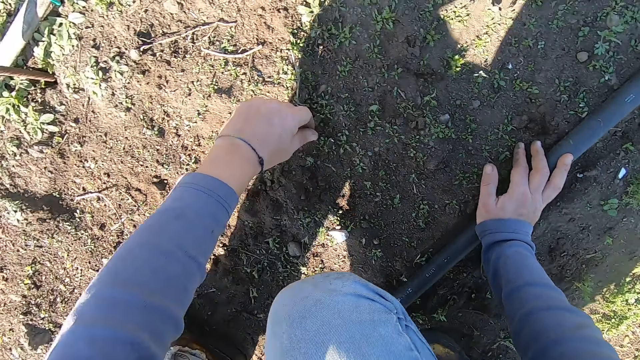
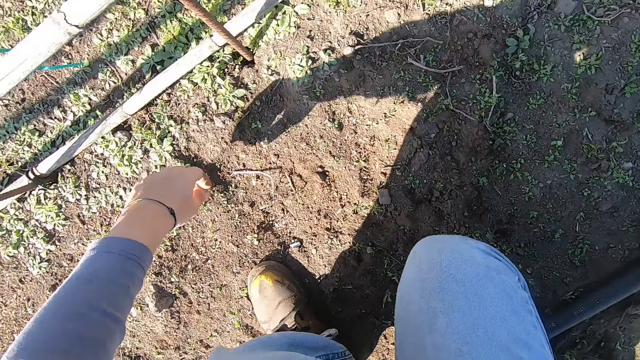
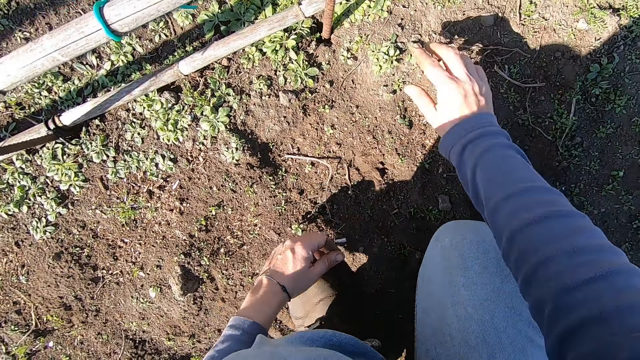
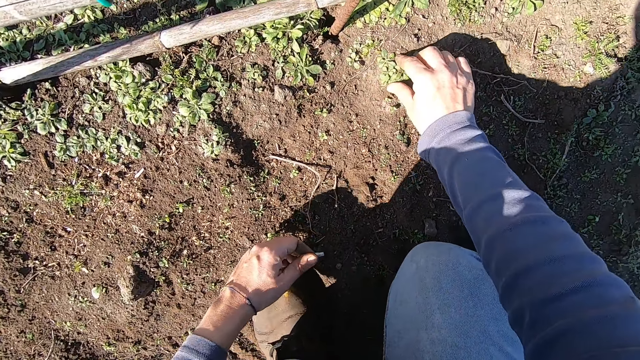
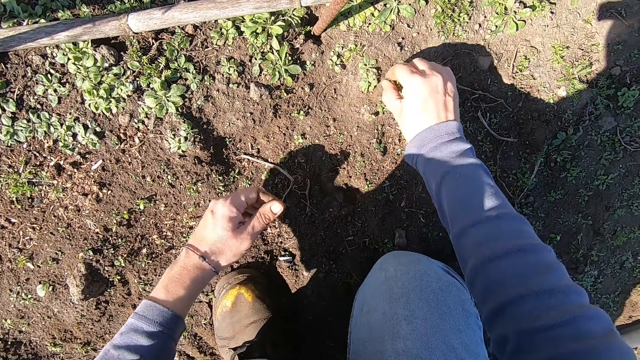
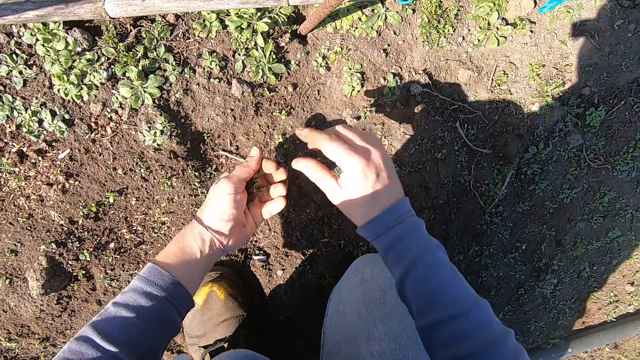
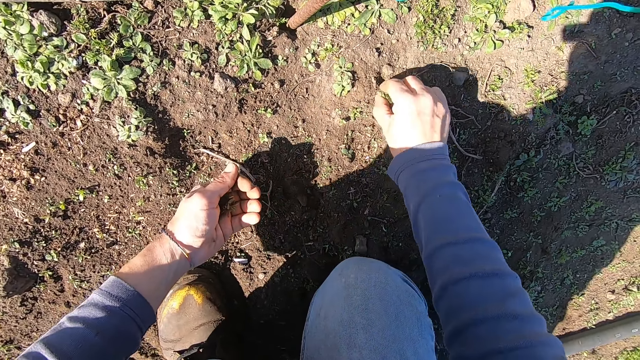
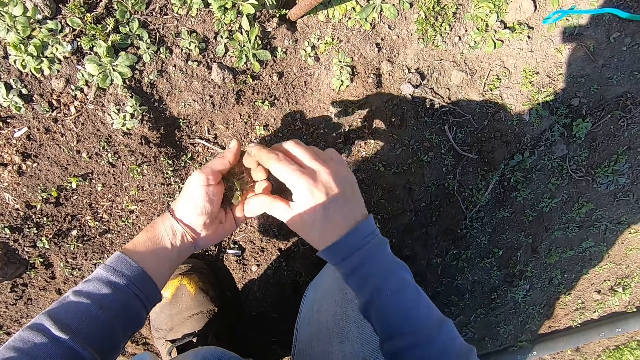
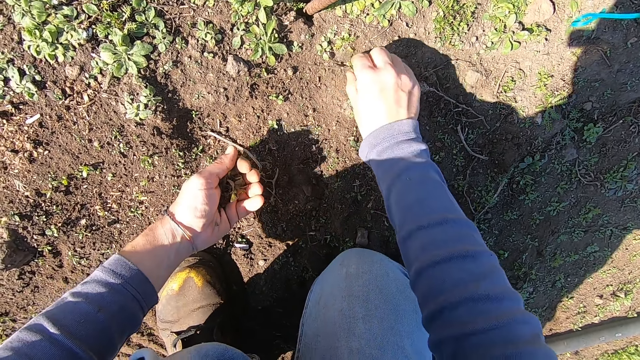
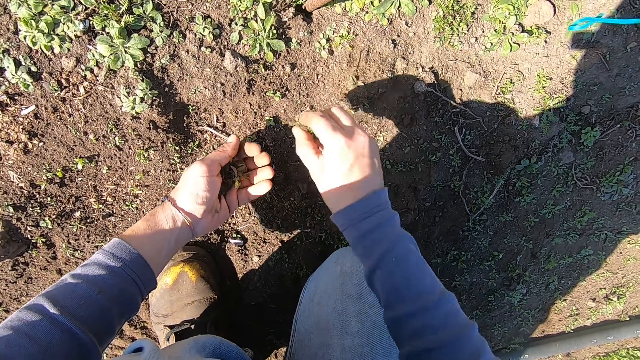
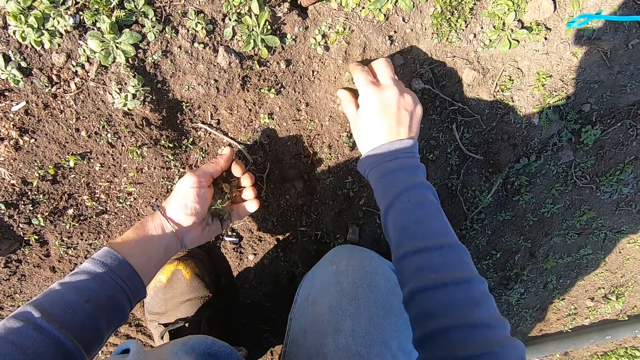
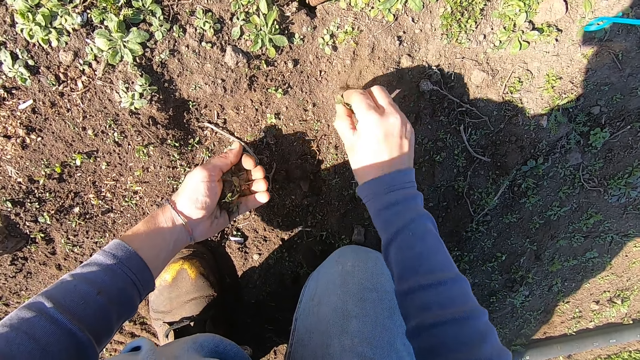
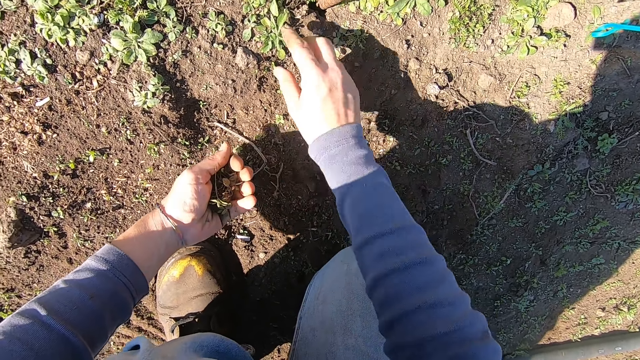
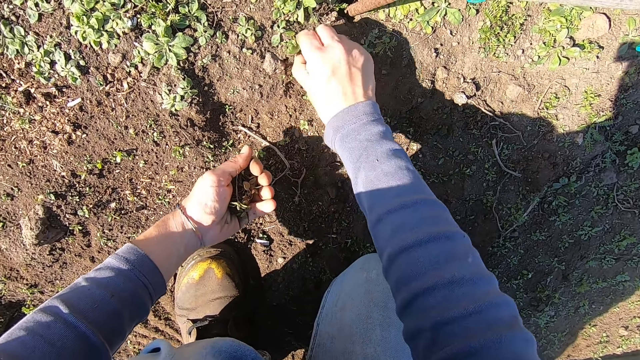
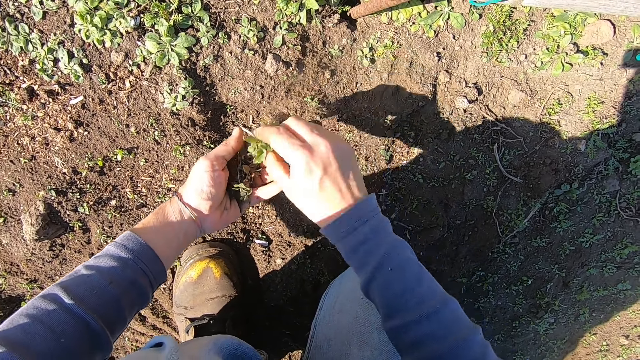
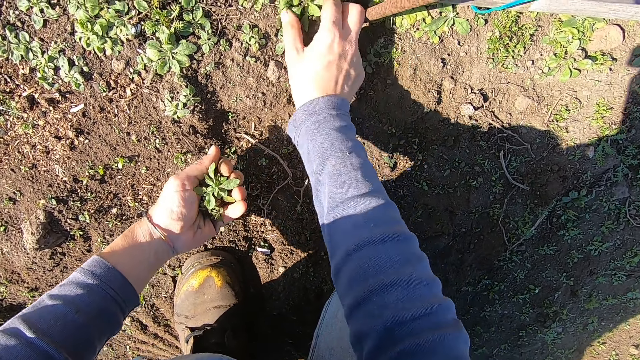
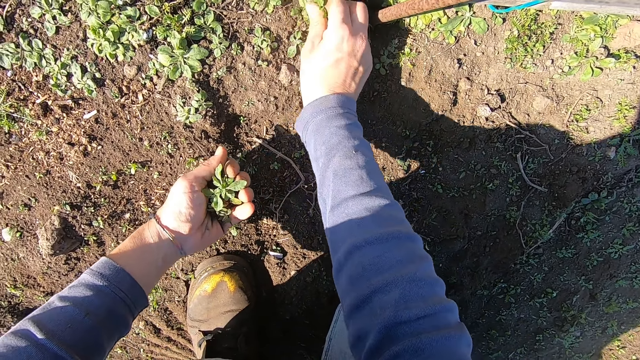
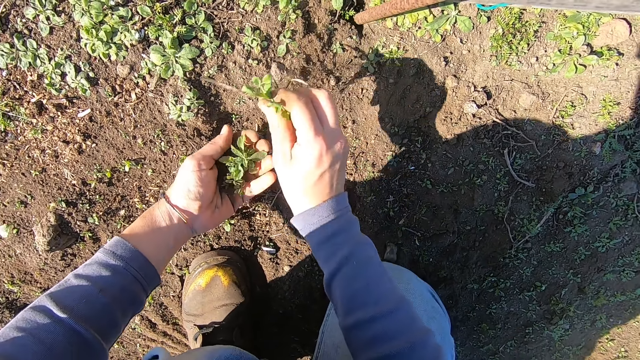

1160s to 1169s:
The camera wearer throws away a plant. He uproots the weed on the ground with his right hand. He passes the weed to his left hand. He uproots the weed on the ground with his right hand. He passes the weed to his left hand. He uproots the weed on the ground with his right hand. He passes the weed to his left hand. He uproots the weed on the ground with his right hand. He passes the weed to his left hand. He uproots the weed on the ground with his right hand. He passes the weed to his left hand. He uproots the weed on the ground with his right hand. He passes the weed to his left hand.

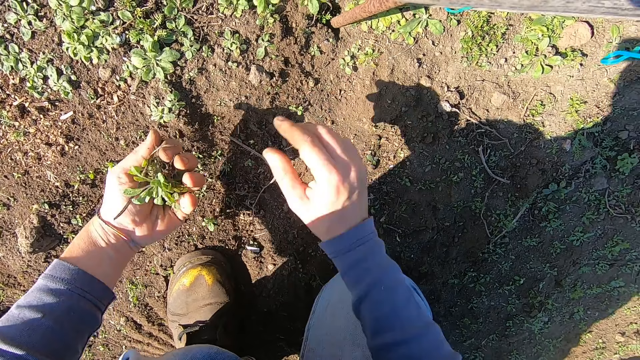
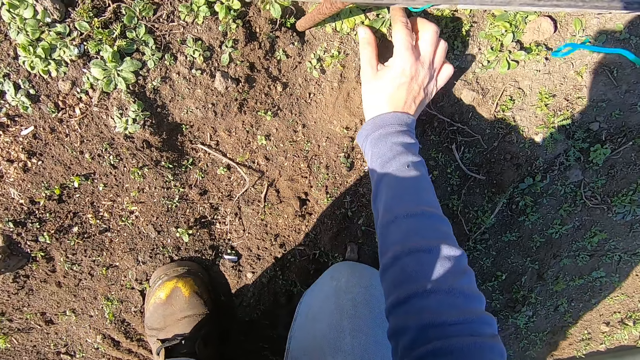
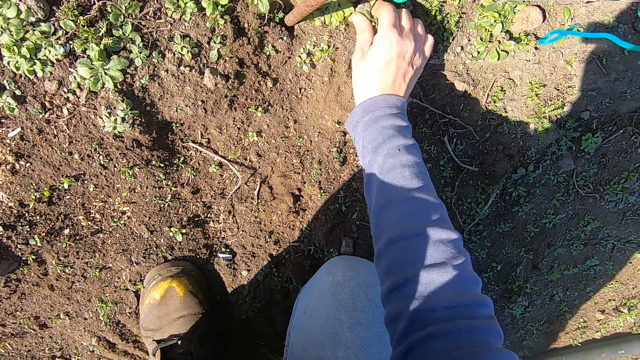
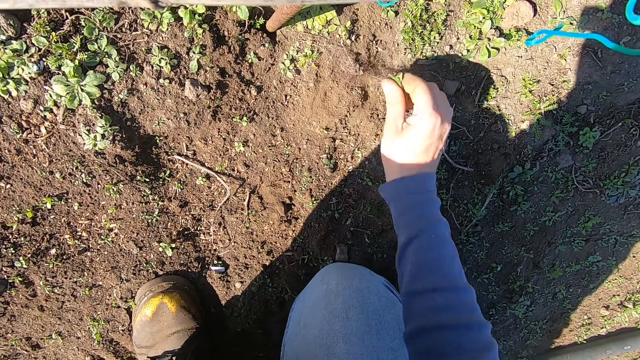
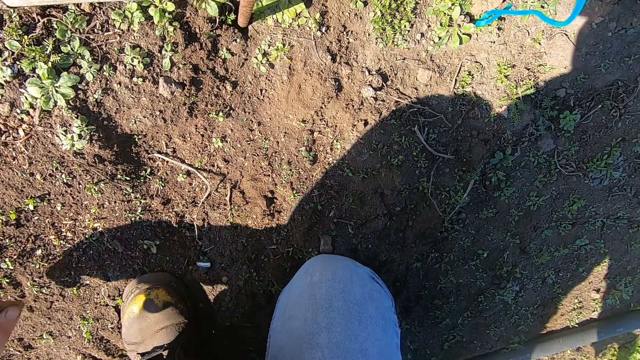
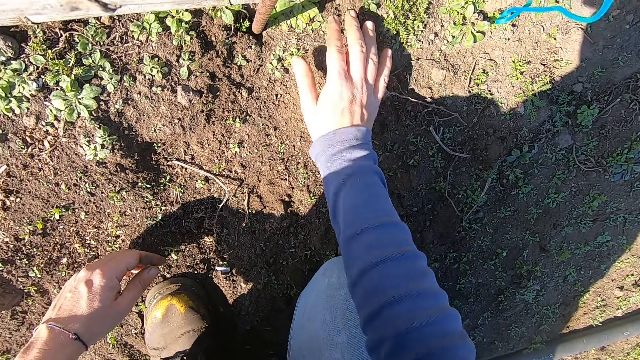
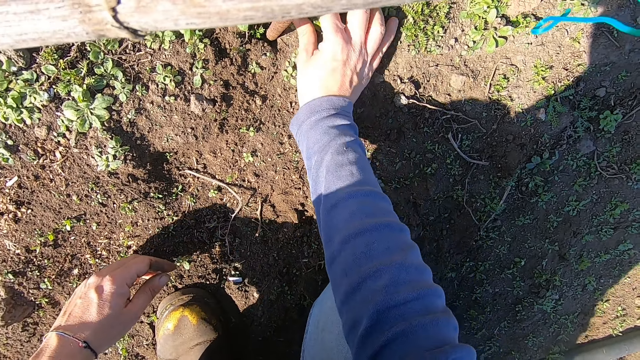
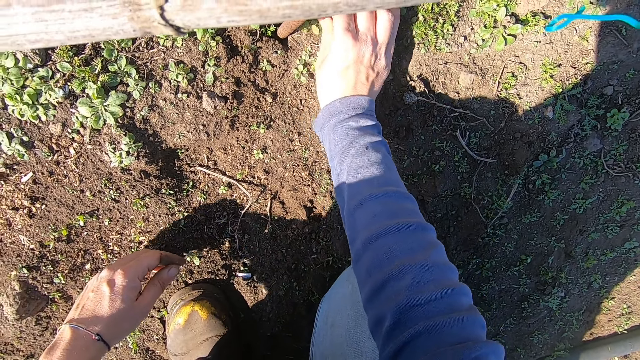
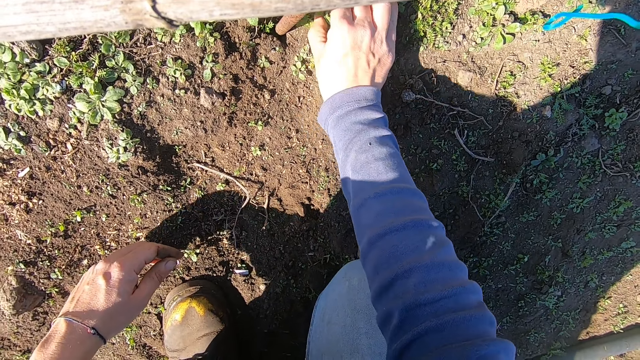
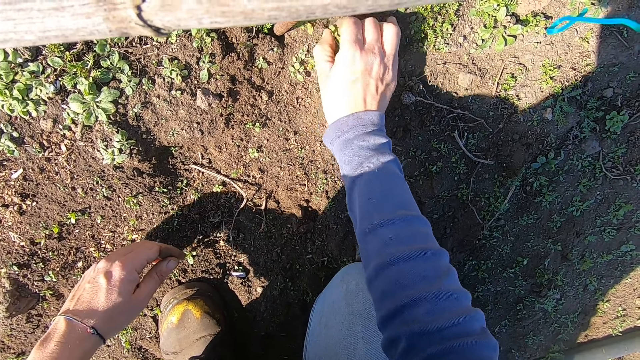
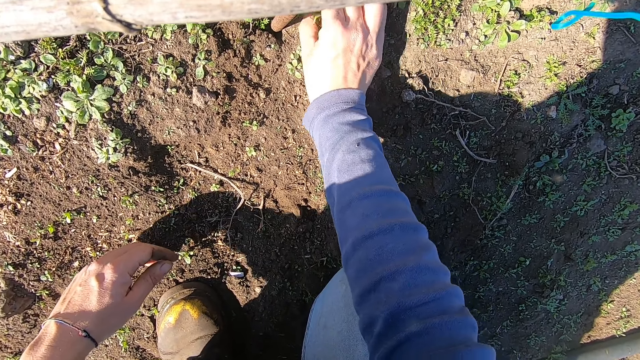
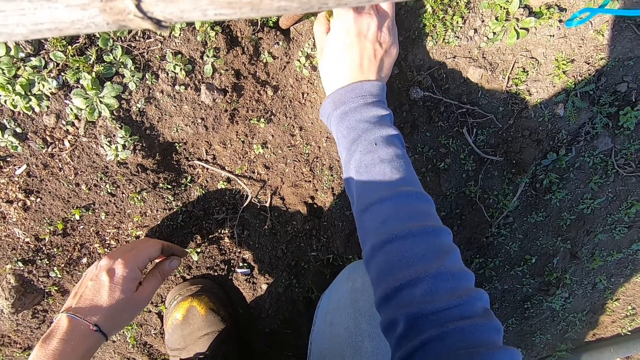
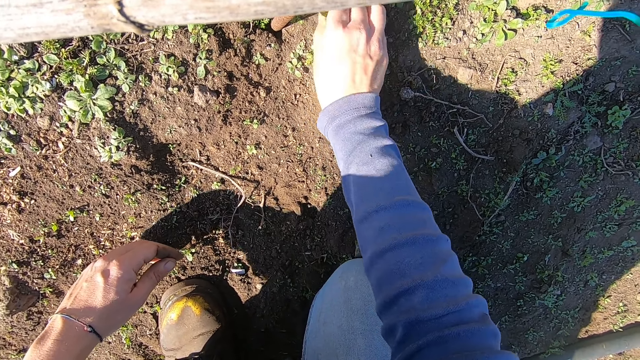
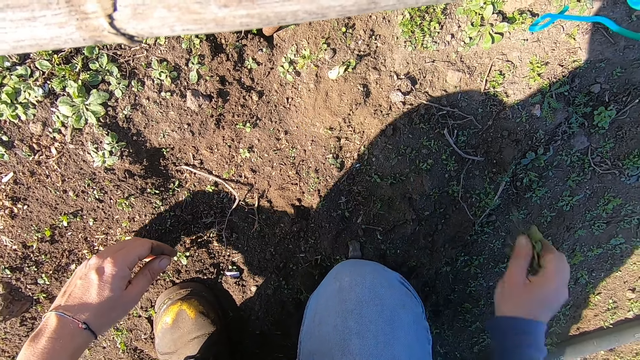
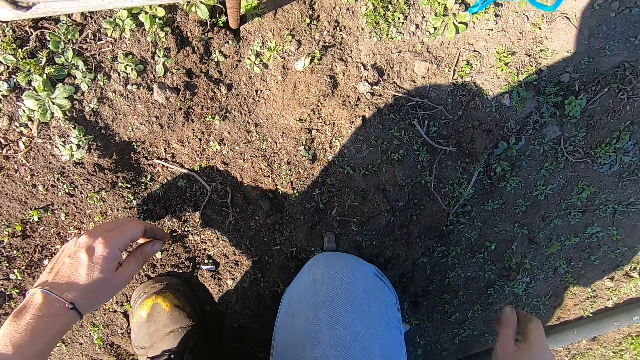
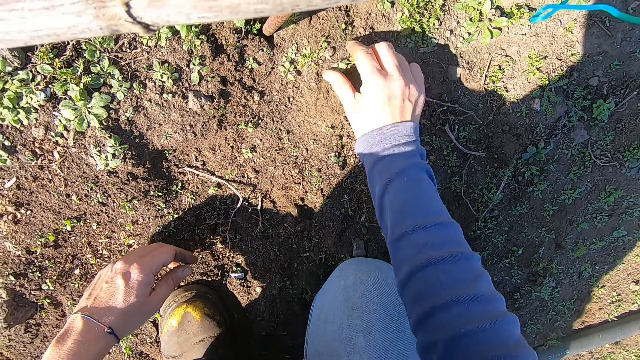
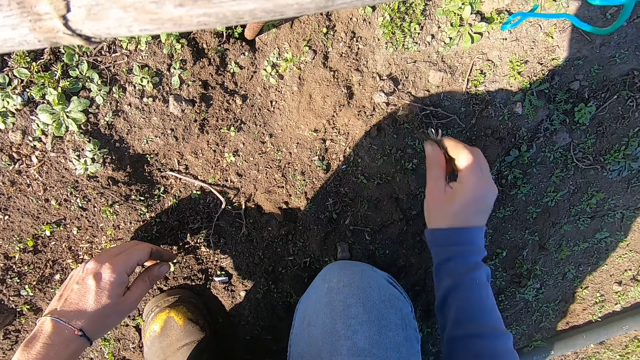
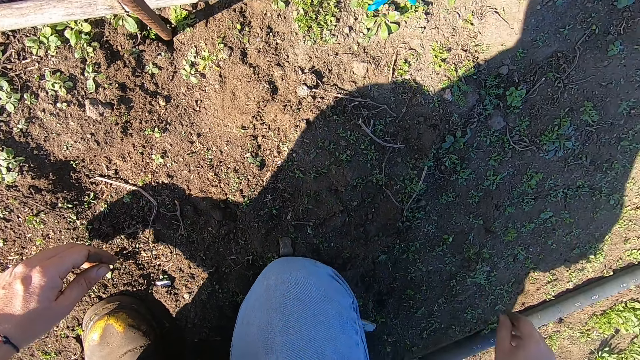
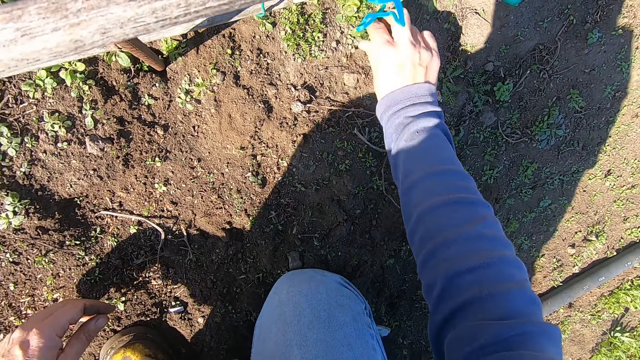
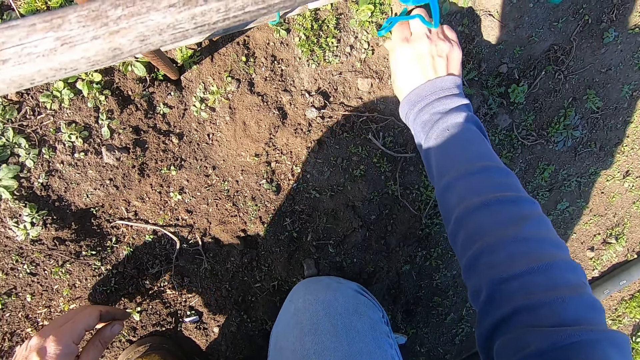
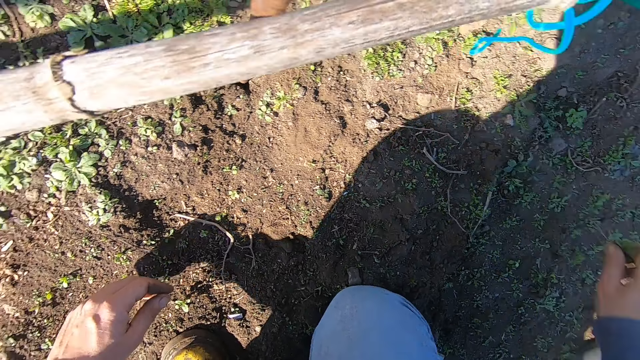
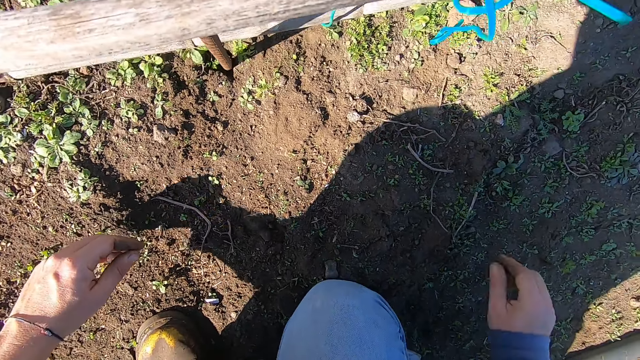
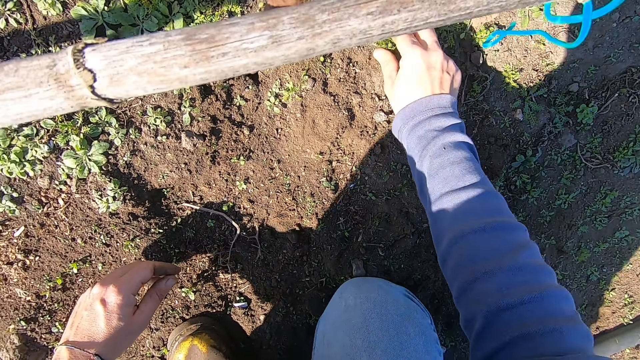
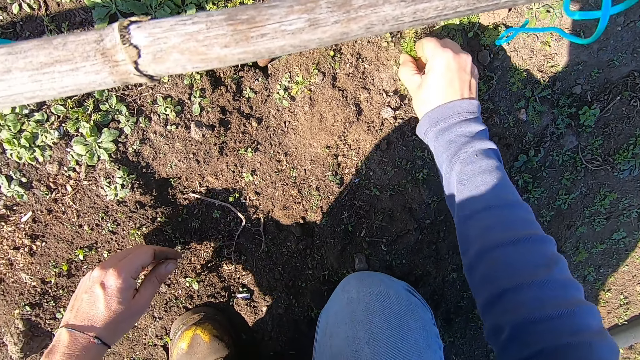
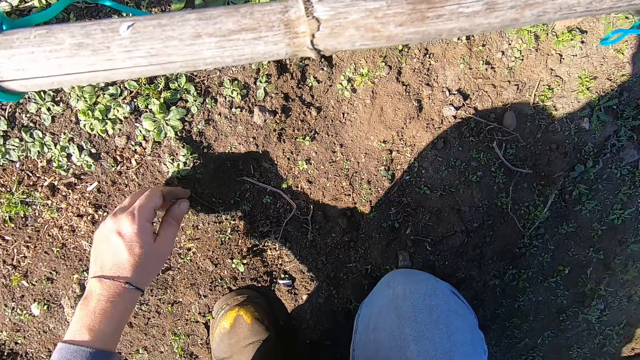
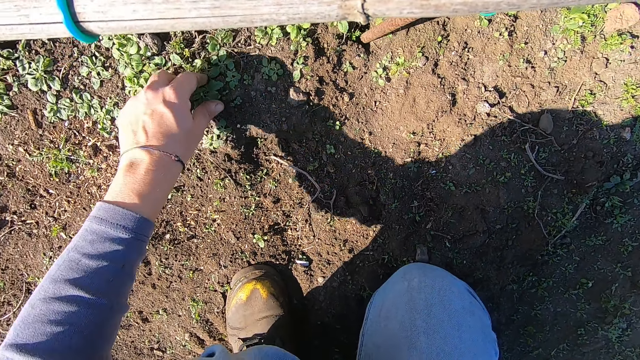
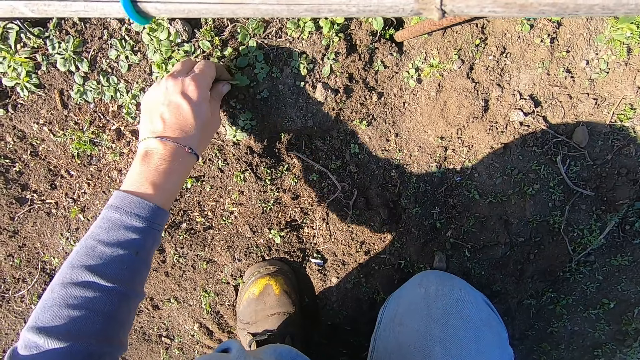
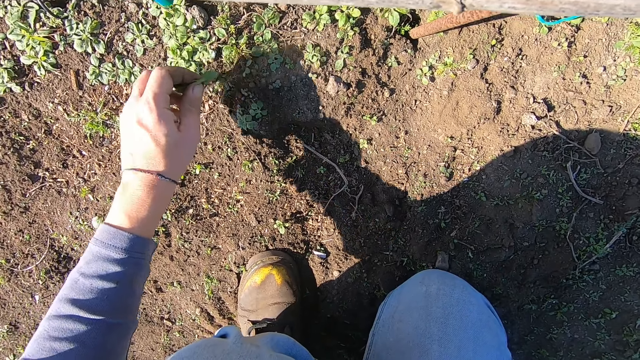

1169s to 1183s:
The camera wearer throws away the weeds in his left hand. He uproots the weed on the ground with his right hand. He throws away the weed. He uproots the weed on the ground with his right hand. He throws away the weed. He uproots the weed on the ground with his right hand. He throws away the weed. He uproots the weed on the ground with his right hand. He throws away the weed. He uproots the weed on the ground with his right hand. He throws away the weed. He uproots the weed on the ground with his left hand.
